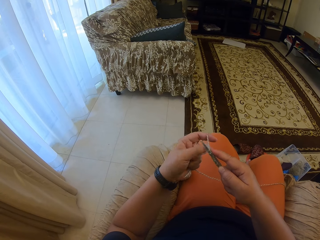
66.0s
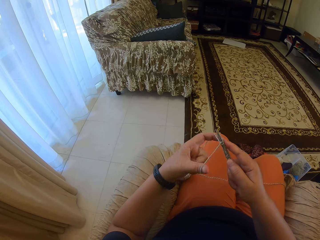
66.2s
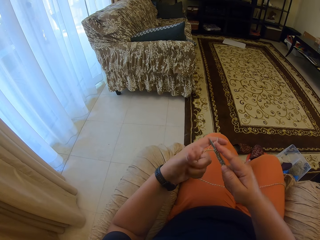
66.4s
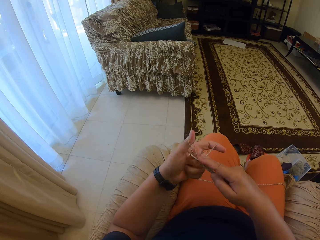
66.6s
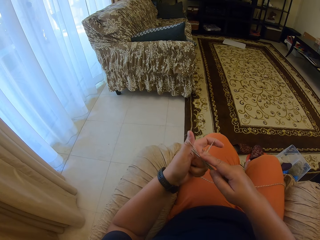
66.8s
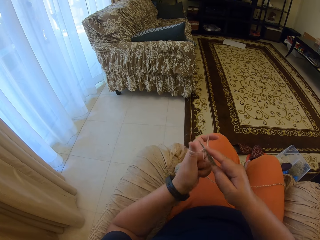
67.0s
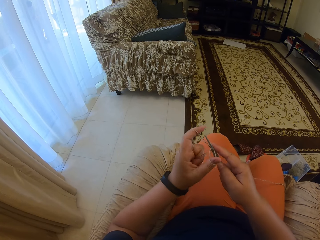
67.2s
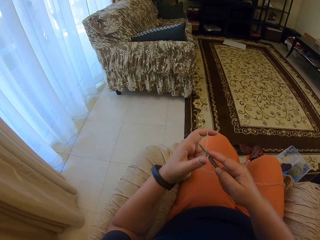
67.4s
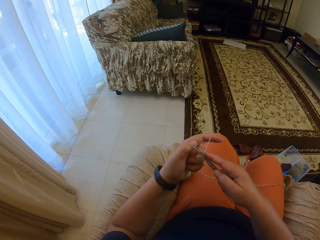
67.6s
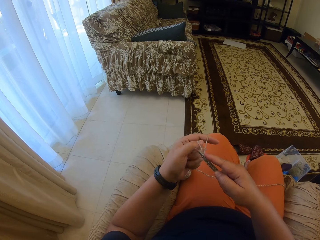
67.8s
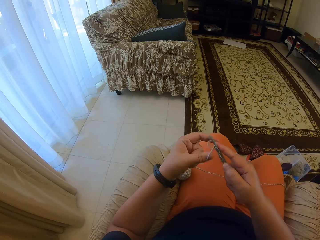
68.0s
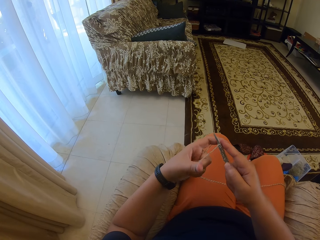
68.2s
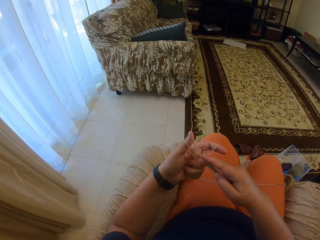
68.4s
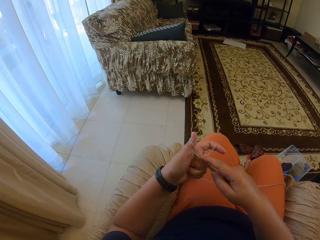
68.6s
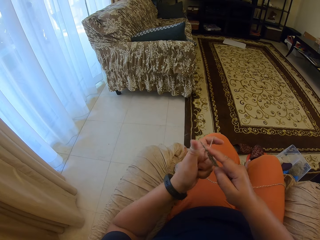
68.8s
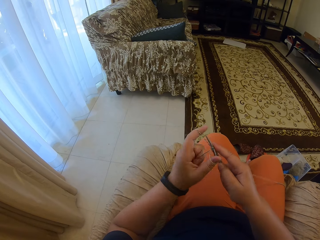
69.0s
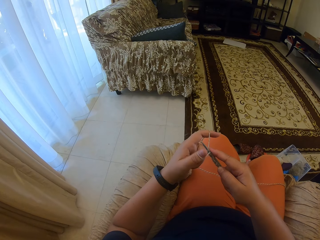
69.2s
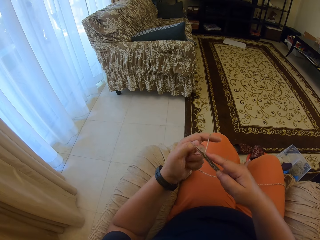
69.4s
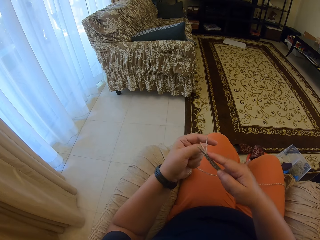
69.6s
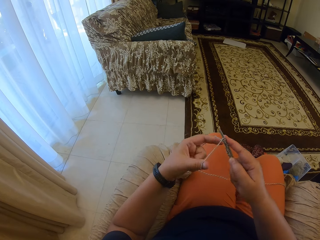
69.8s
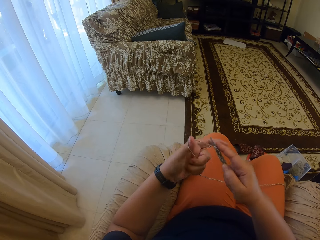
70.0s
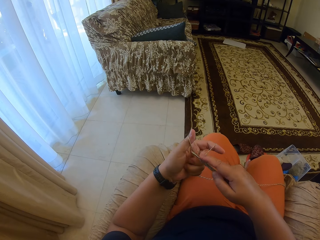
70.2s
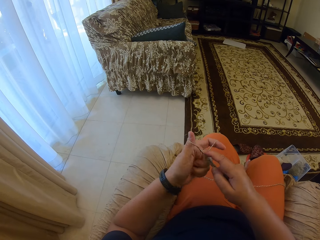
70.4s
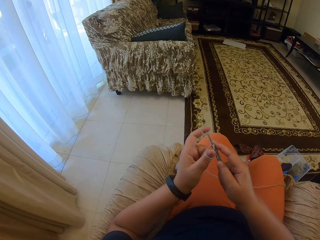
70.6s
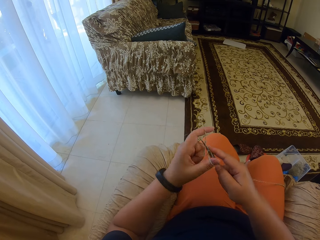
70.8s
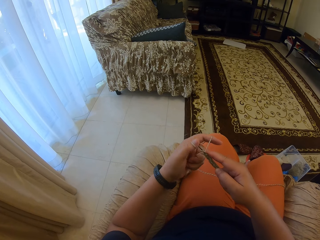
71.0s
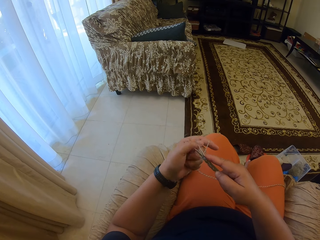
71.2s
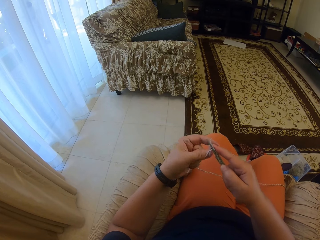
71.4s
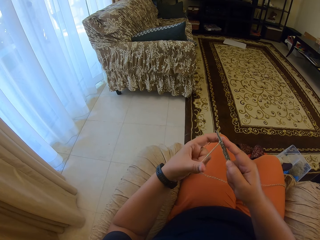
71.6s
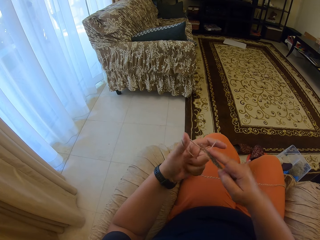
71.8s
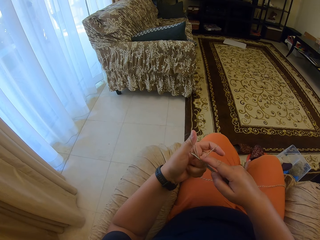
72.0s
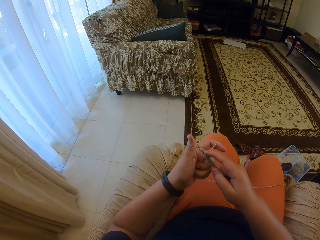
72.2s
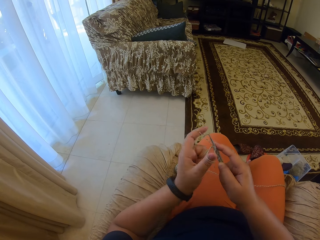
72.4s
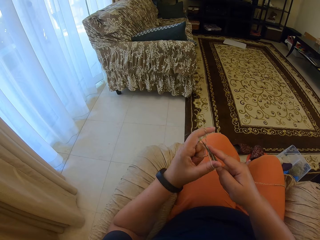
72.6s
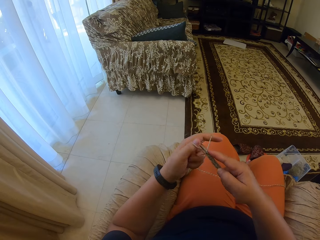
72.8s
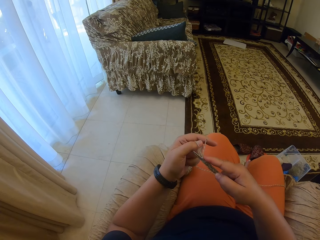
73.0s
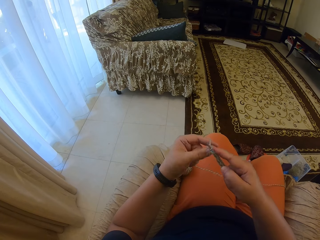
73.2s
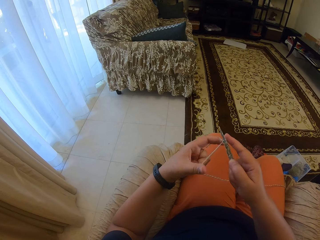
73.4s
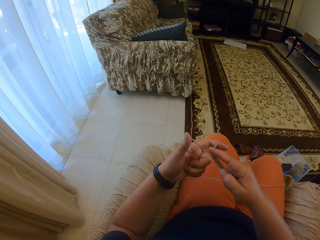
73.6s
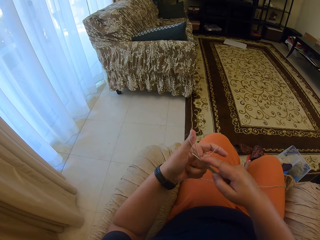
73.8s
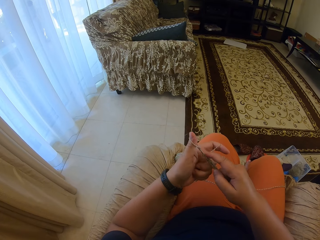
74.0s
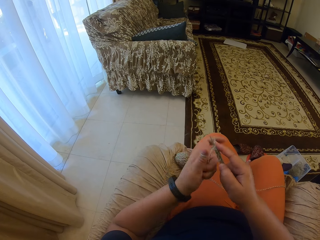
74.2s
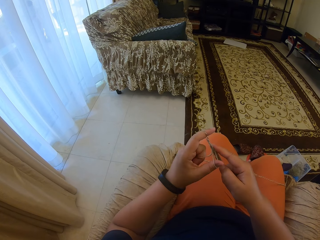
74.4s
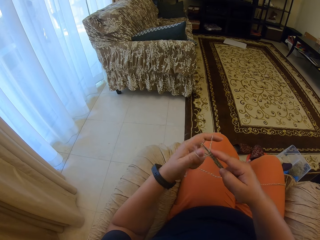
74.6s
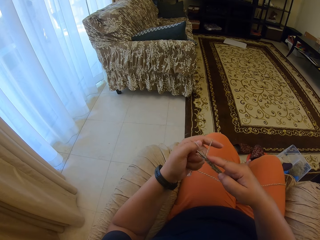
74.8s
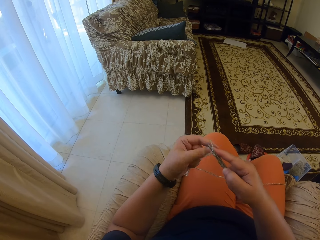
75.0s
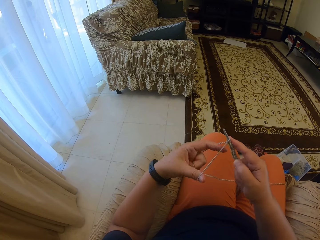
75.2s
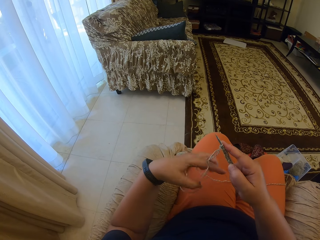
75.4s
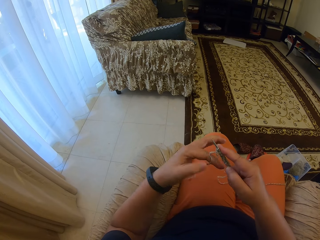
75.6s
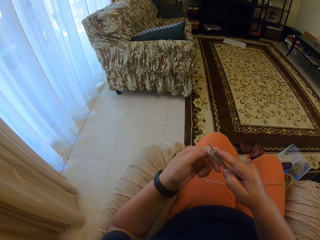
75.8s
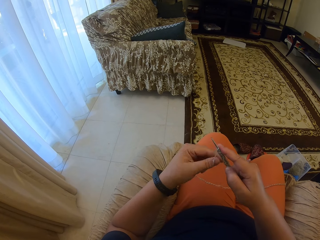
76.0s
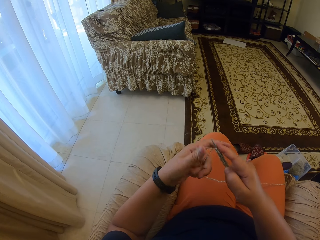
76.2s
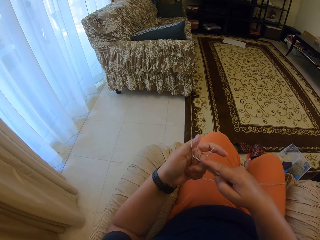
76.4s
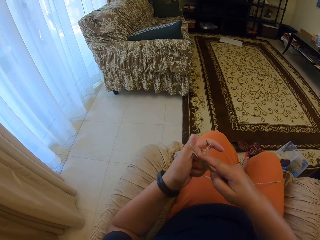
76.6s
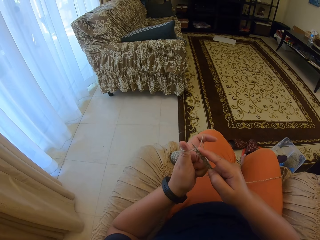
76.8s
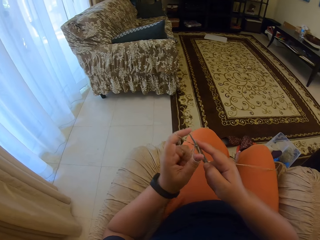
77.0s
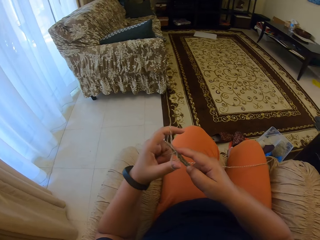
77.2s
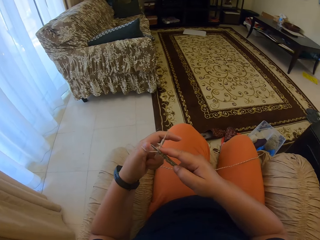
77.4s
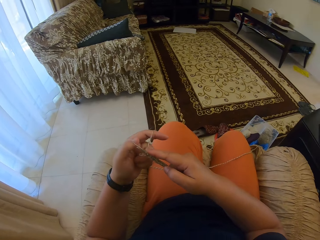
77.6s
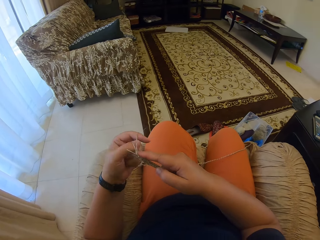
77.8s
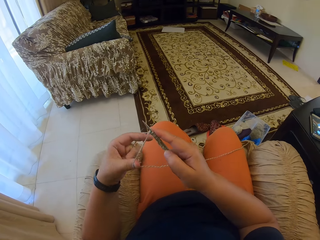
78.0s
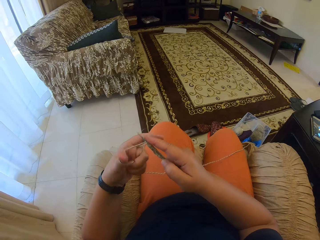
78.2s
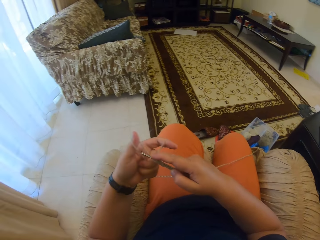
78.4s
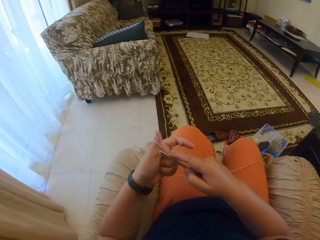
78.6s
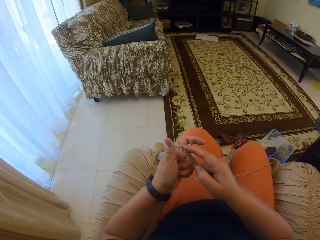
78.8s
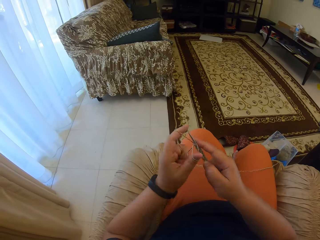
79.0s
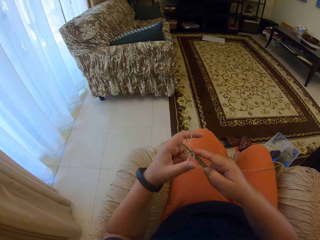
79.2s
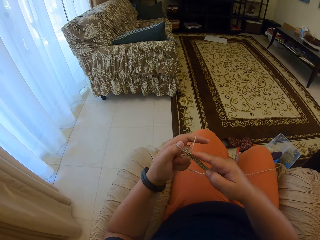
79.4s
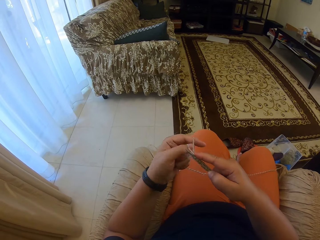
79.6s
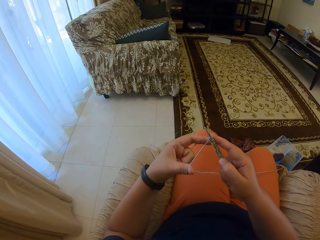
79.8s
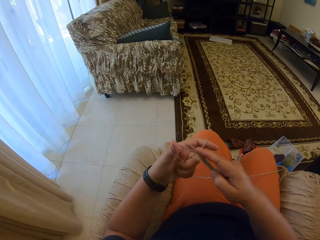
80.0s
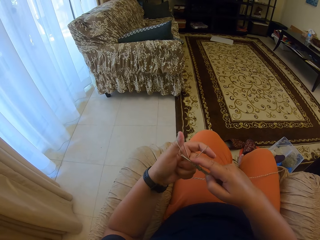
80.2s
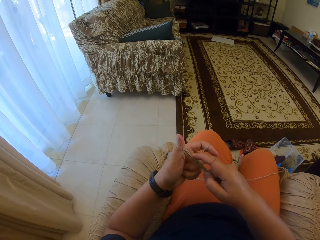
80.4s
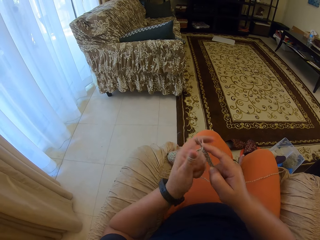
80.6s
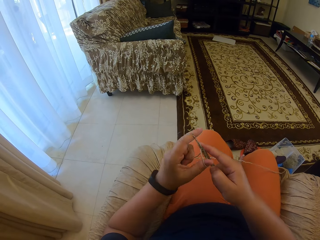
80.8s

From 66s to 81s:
The camera wearer stretches knitting thread. They knit the fabric.

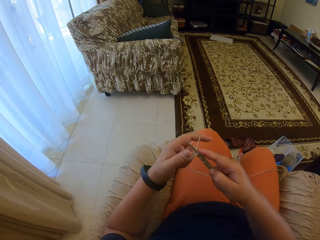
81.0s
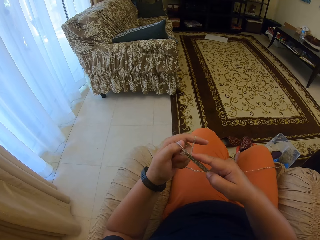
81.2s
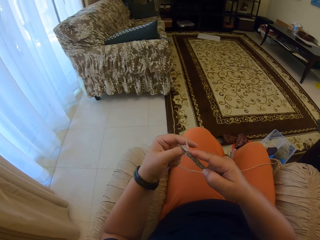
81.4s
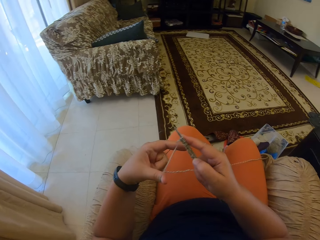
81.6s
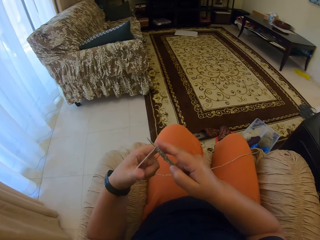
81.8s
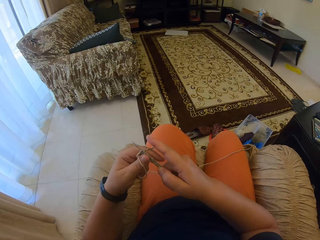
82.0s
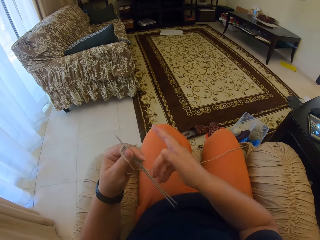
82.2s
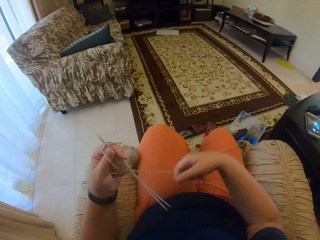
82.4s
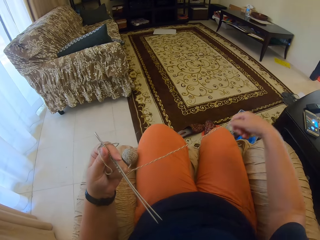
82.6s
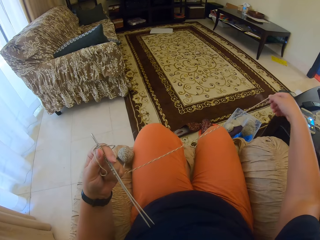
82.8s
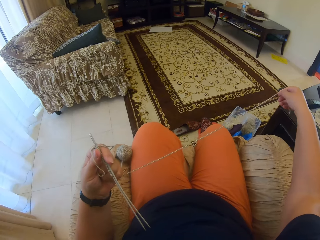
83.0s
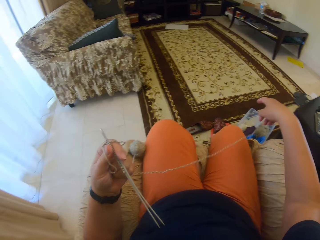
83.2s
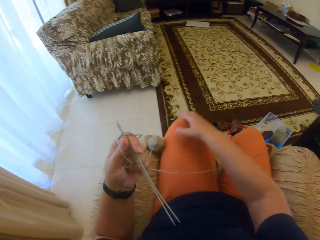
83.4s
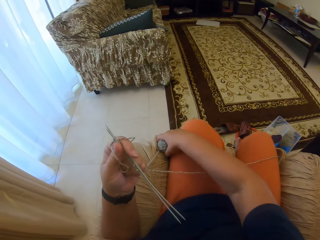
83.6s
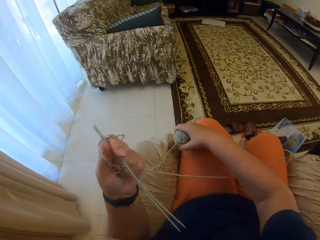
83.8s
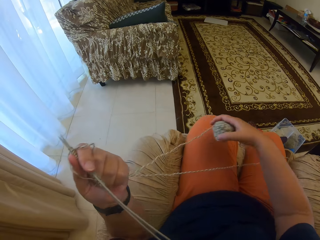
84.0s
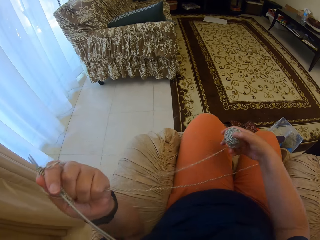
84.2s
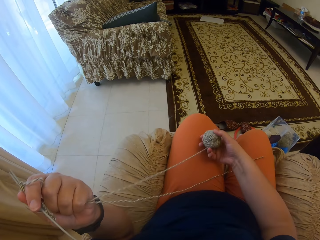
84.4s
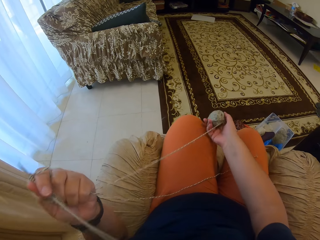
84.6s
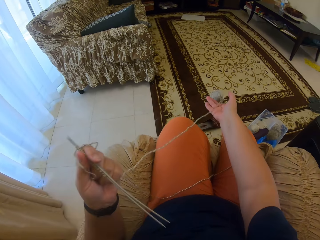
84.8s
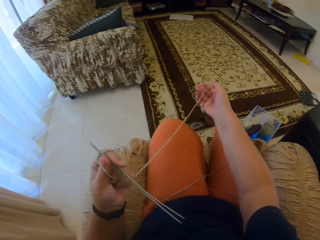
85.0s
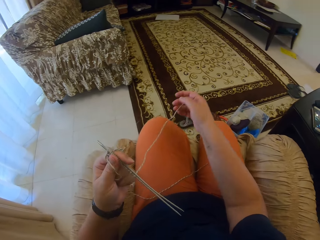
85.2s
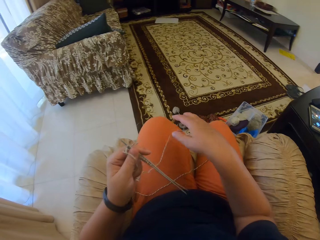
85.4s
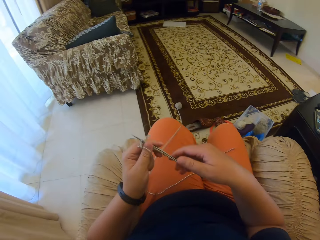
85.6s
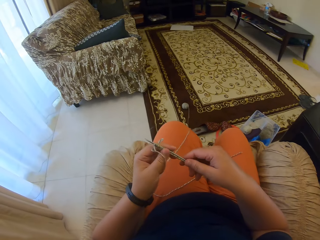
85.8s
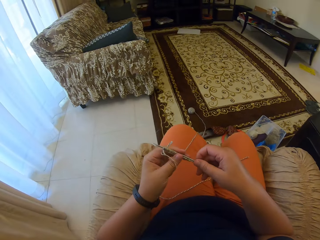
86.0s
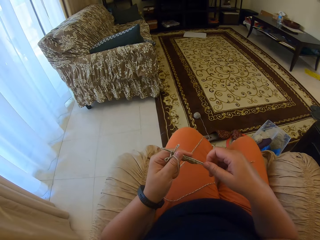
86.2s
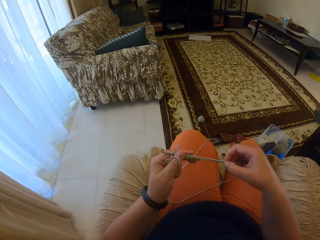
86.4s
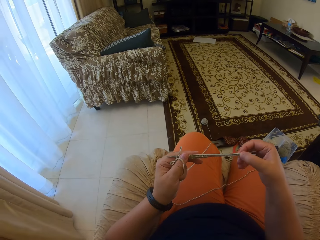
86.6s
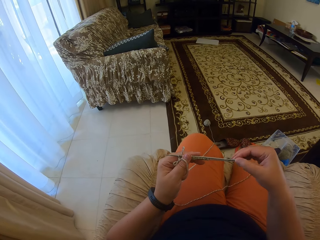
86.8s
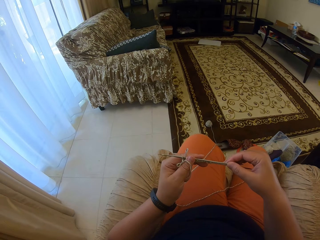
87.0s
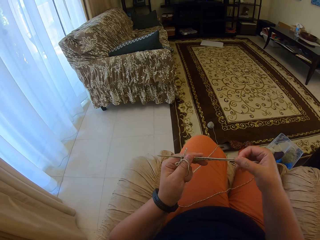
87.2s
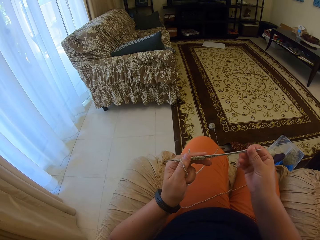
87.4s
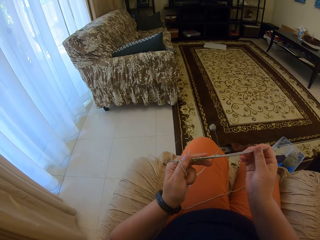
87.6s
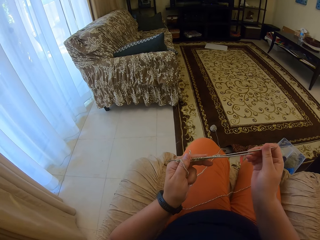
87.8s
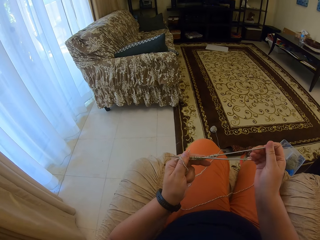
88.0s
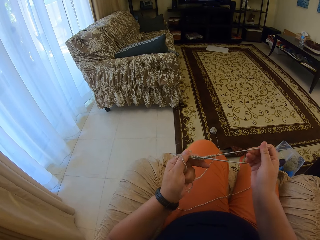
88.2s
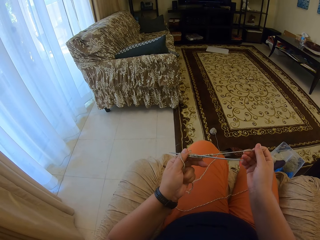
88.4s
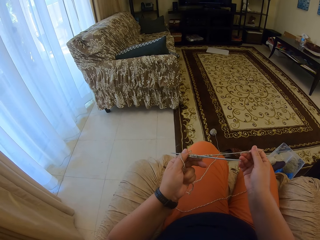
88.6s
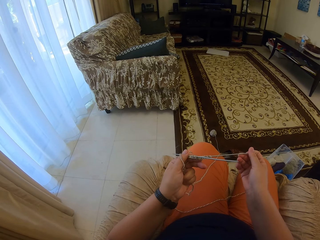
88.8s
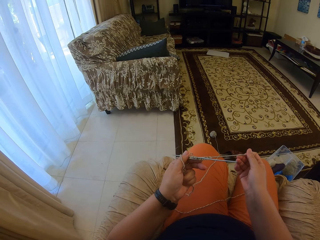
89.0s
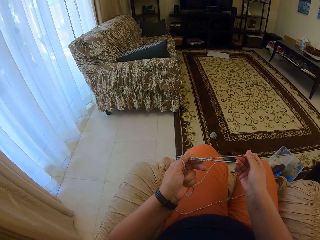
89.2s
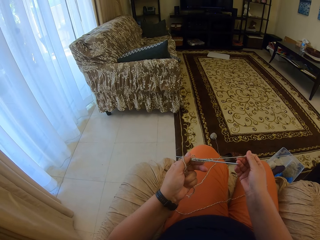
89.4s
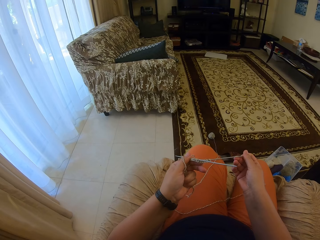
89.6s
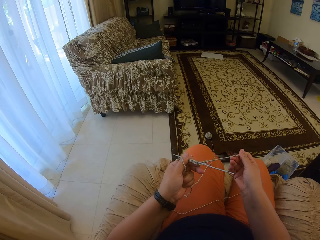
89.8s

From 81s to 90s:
The camera wearer holds the knitting needles with the left hand. They stretch the knitting thread. They pick up a roll of thread. They pull knitting thread from the roll. They throw the knitting thread roll on the floor. They hold the knitting needles with both hands. They knit using the knitting needle and thread. They adjust the knitting needles.
